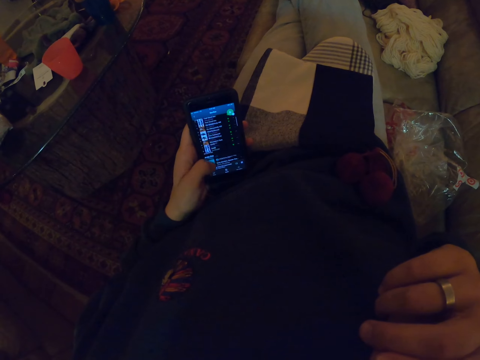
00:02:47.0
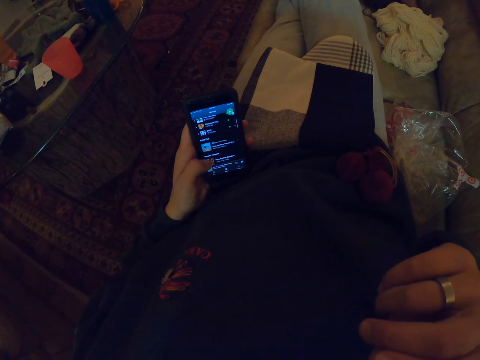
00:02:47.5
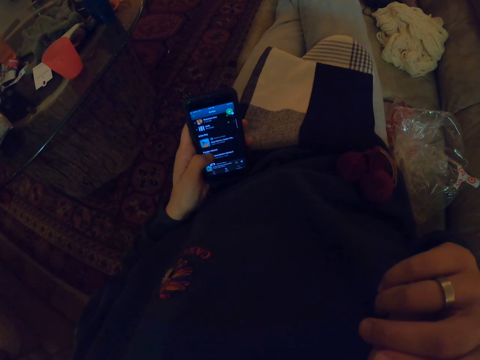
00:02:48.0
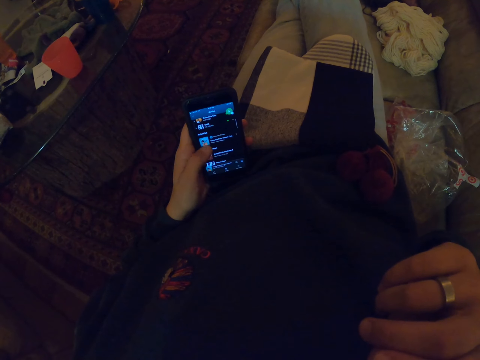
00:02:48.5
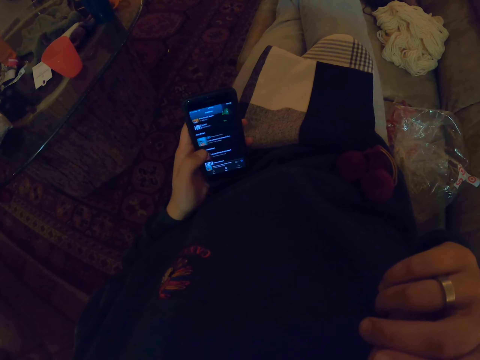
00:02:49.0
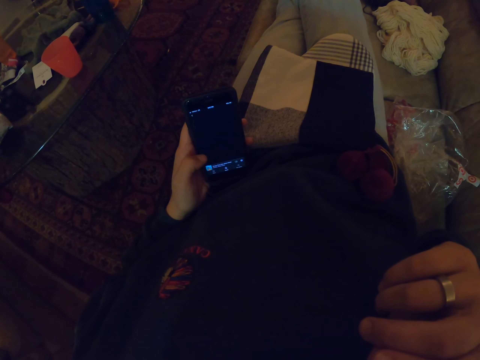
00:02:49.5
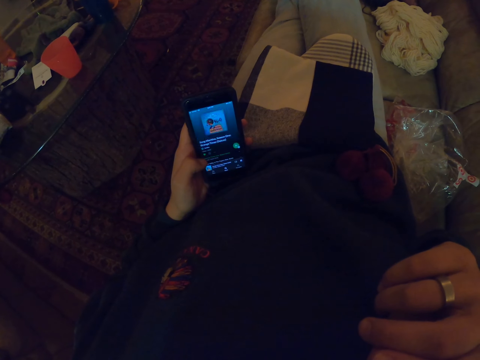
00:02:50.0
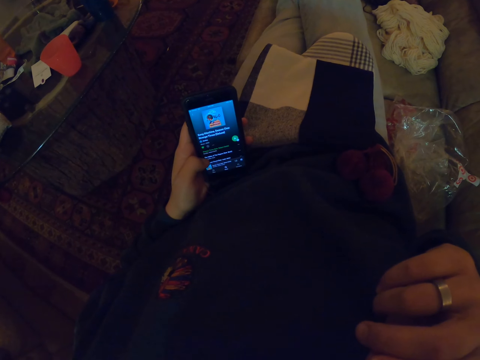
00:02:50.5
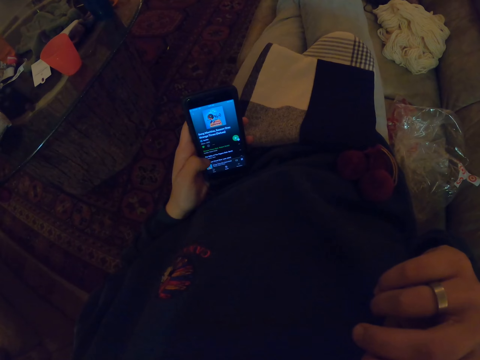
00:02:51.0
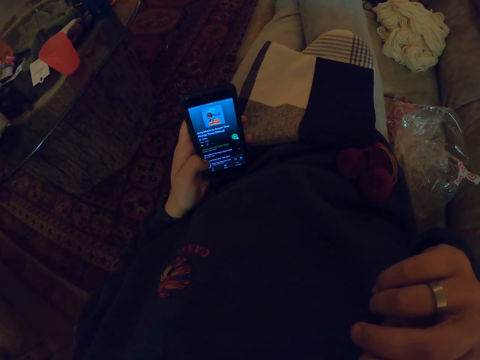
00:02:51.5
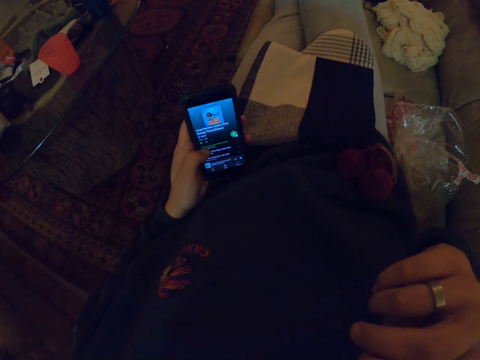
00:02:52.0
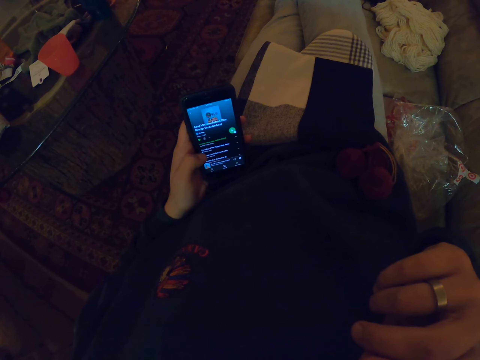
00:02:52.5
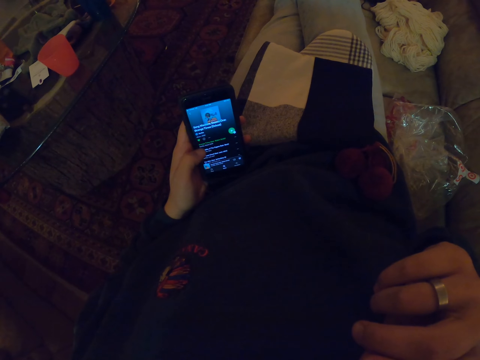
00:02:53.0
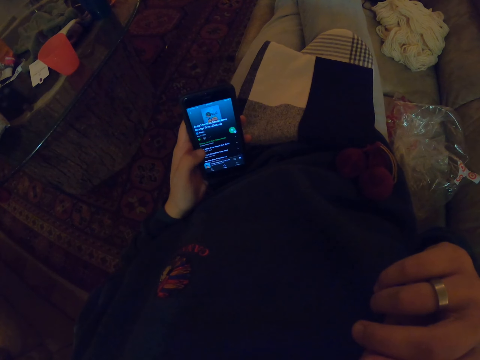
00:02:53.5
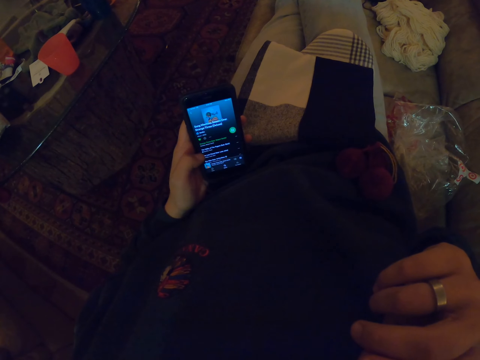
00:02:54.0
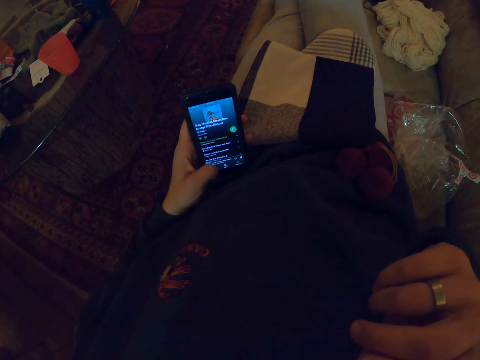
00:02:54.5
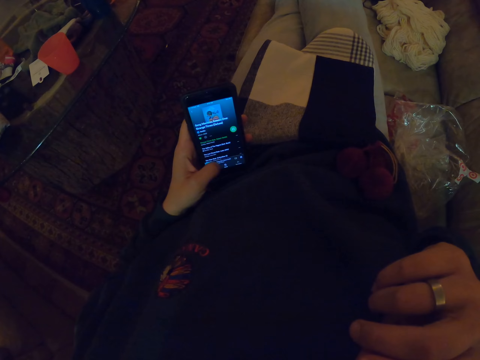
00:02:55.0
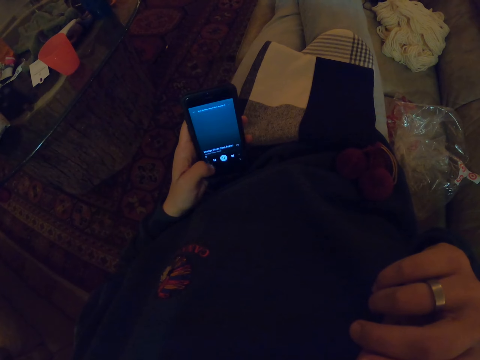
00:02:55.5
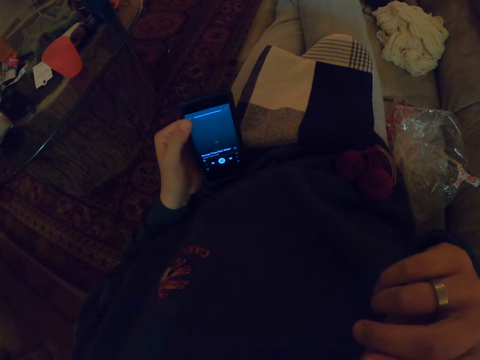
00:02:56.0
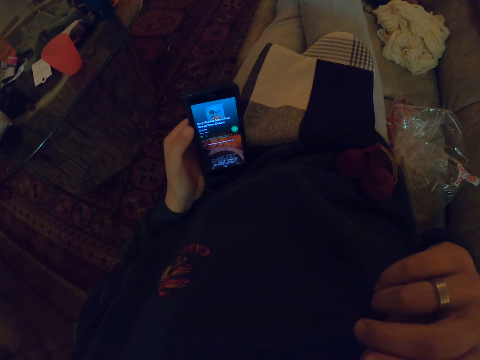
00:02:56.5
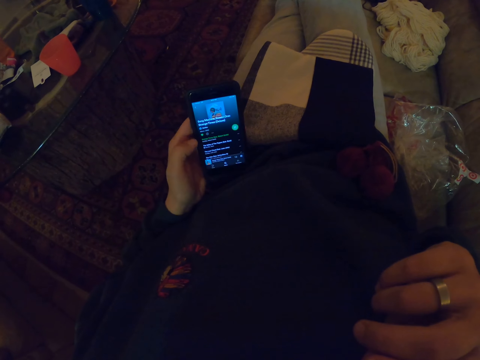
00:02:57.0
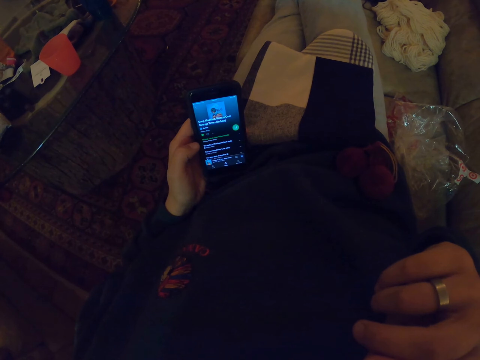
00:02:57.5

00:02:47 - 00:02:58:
The camera wearer scrolls the phone.

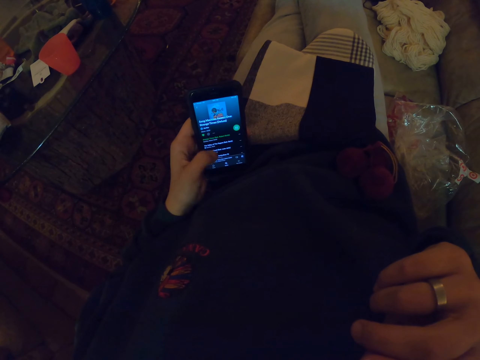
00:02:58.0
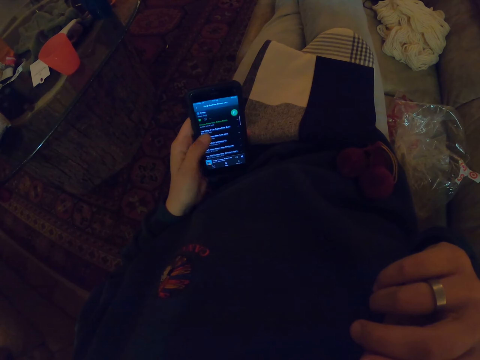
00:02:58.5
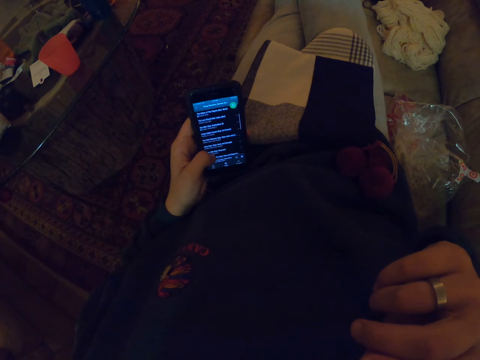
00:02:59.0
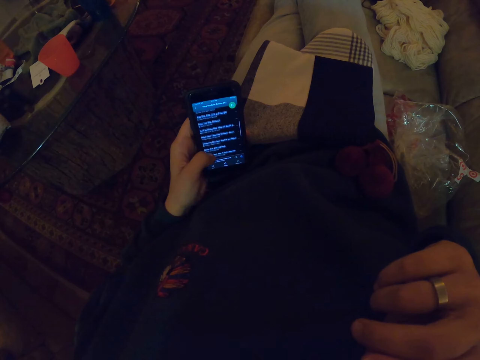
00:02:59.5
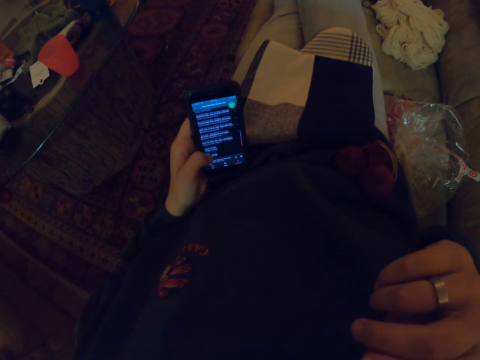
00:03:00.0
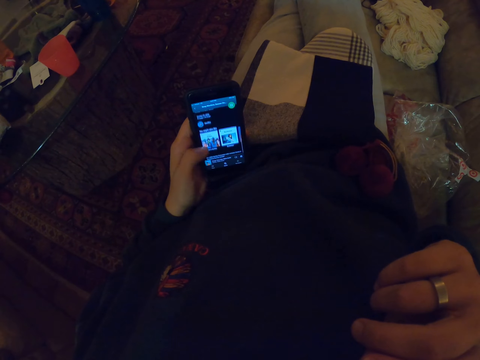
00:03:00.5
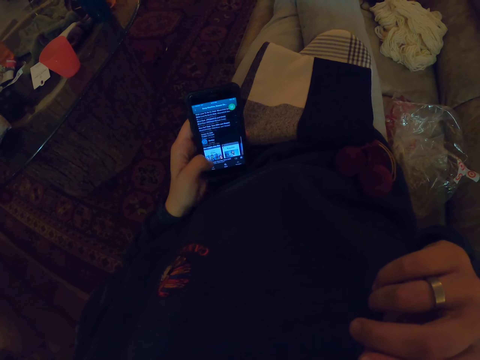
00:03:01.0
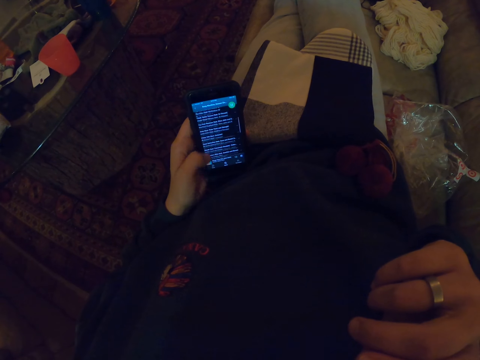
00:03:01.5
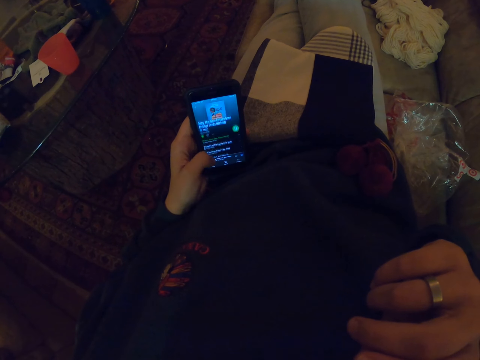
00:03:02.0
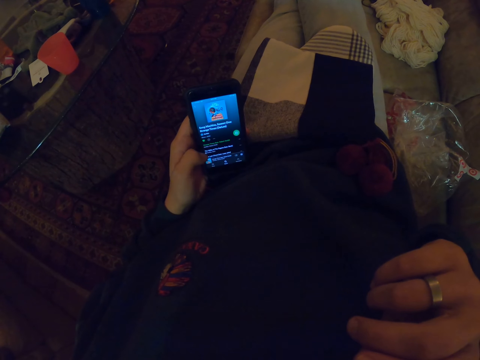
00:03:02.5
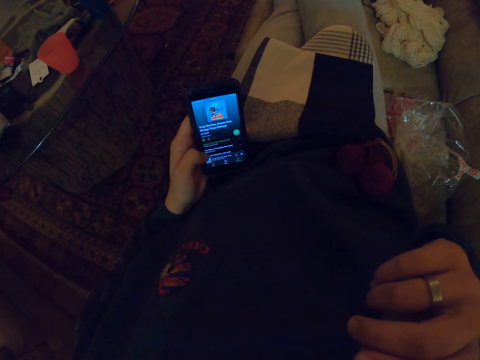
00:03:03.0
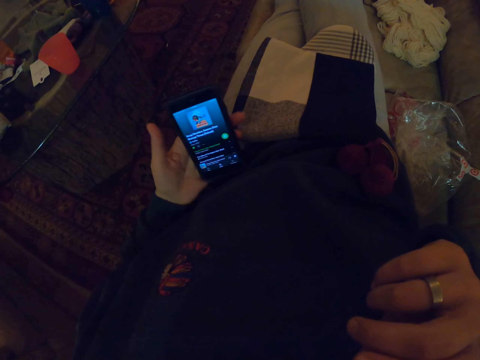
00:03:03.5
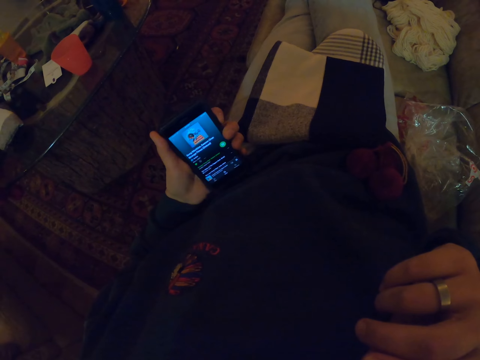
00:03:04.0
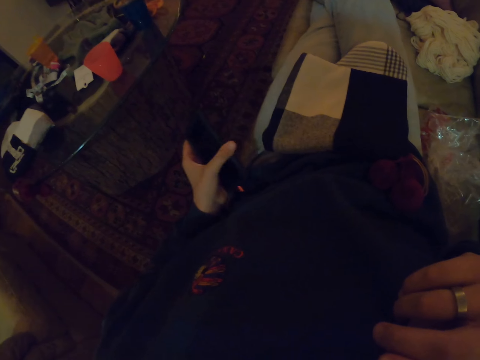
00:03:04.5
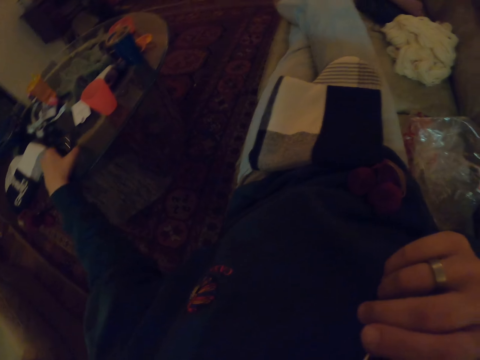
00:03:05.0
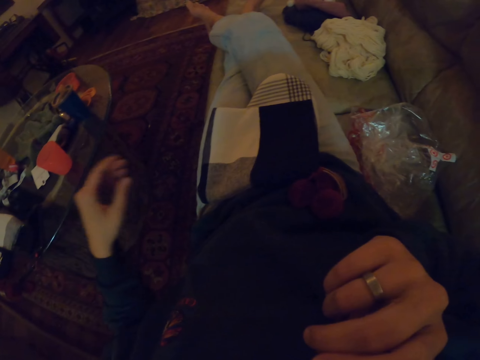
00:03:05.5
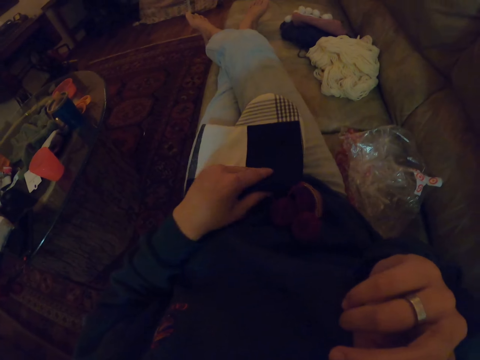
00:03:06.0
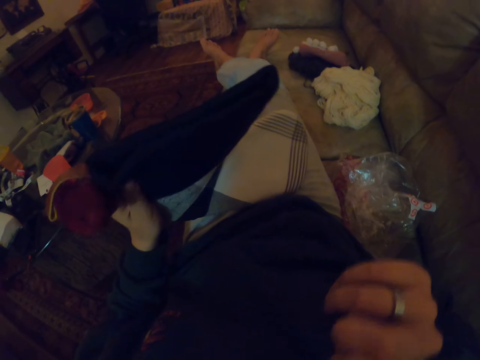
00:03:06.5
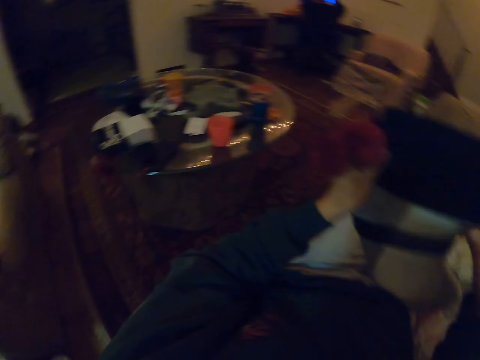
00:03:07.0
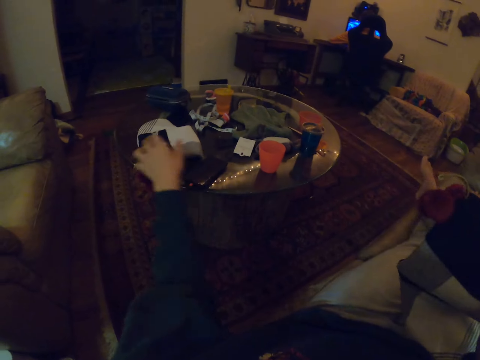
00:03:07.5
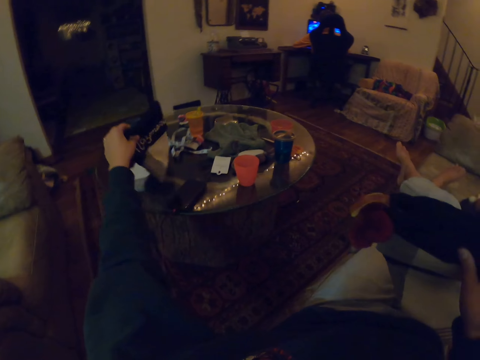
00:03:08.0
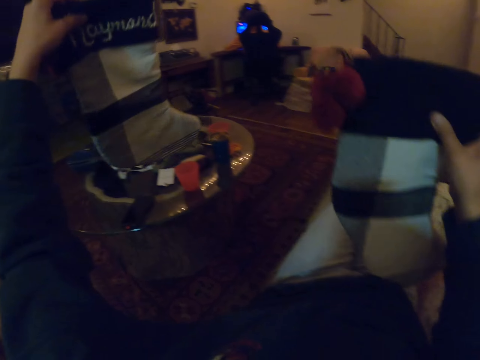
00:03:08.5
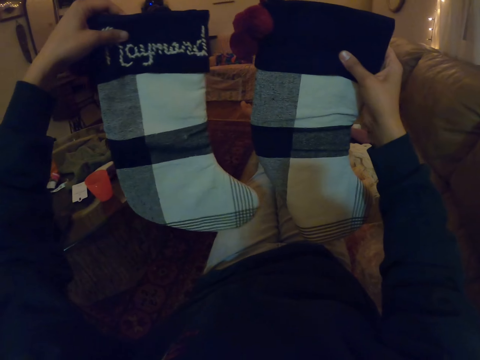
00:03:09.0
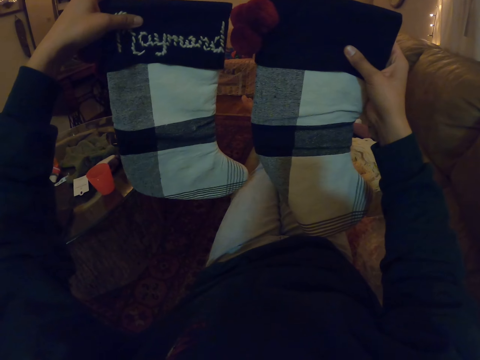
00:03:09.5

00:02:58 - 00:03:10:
The camera wearer puts the phone on the table. They pick up the woolen fabric and pick up the other woolen fabric.

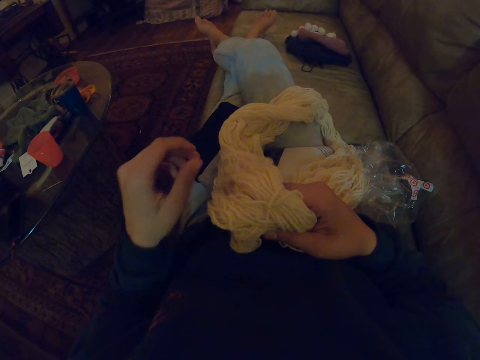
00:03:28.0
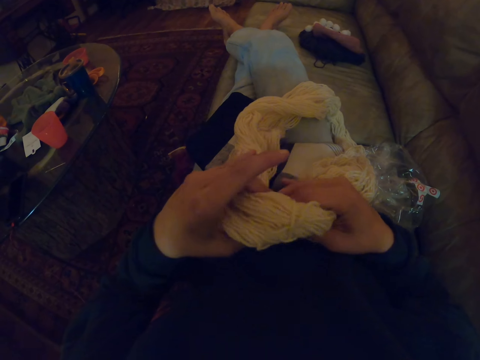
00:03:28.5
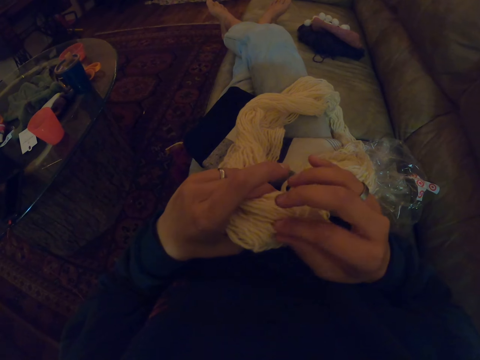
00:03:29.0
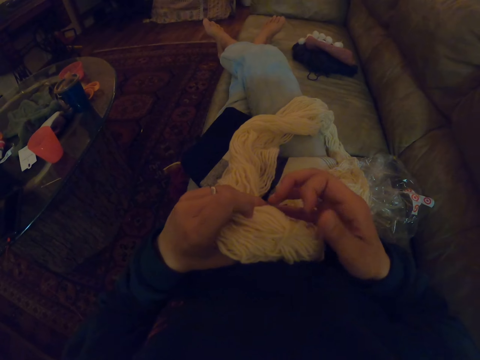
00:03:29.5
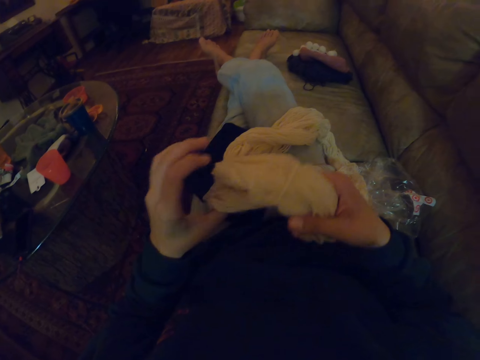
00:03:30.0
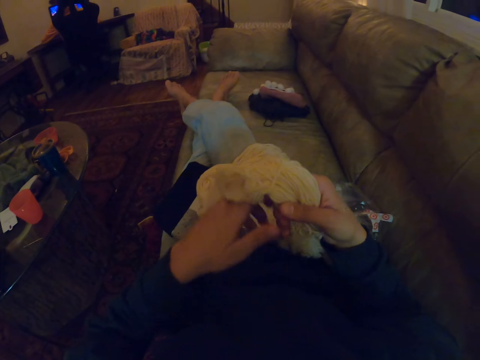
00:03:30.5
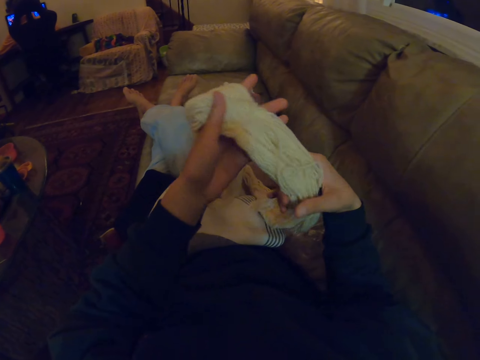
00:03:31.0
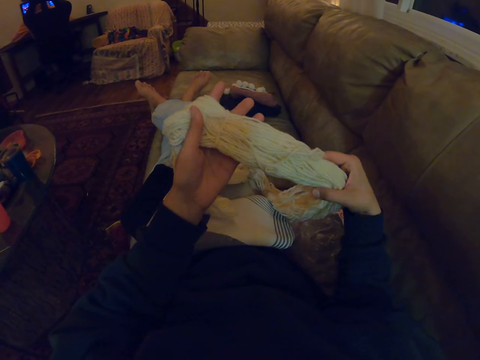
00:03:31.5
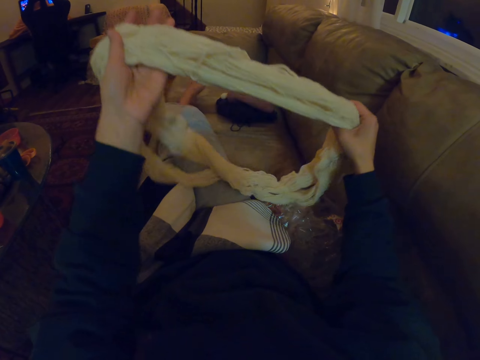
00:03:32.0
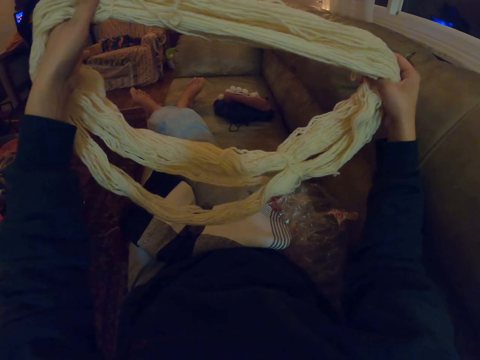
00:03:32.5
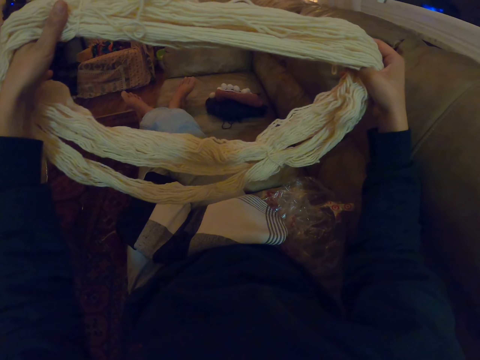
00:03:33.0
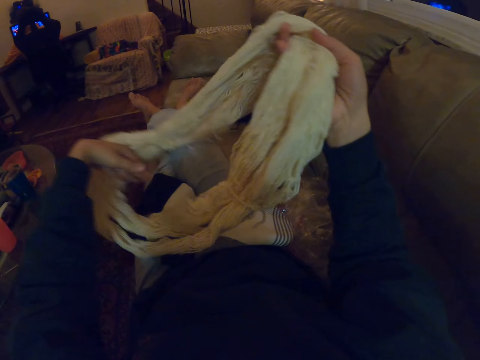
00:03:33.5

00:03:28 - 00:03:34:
The camera wearer pulls a strand of thread. They stretch the cloth. They turn the thread.
